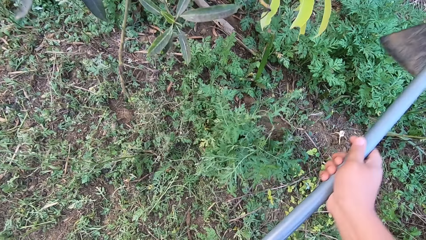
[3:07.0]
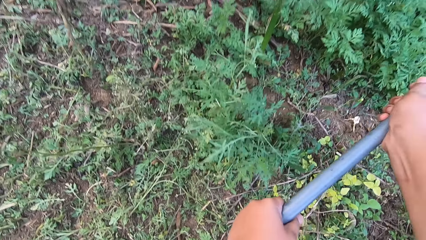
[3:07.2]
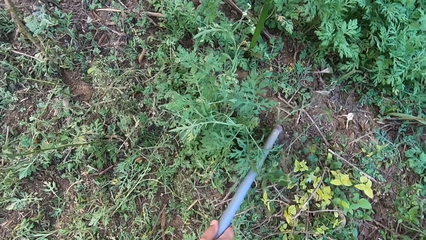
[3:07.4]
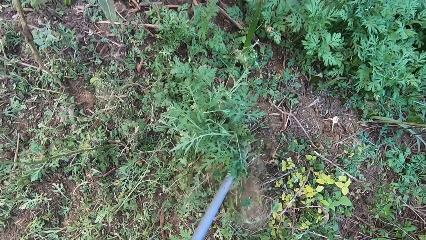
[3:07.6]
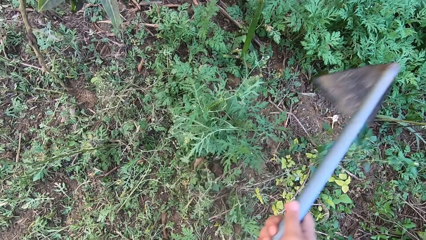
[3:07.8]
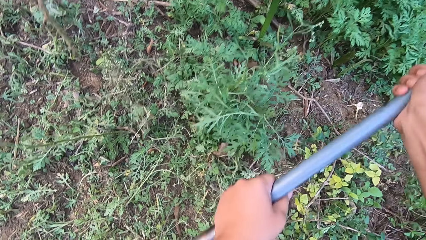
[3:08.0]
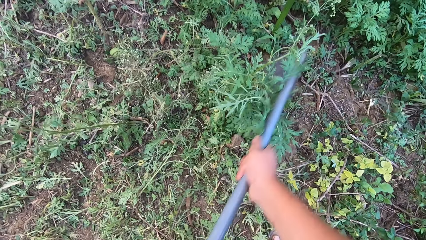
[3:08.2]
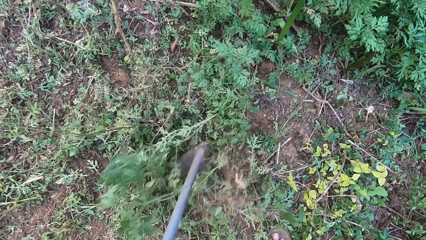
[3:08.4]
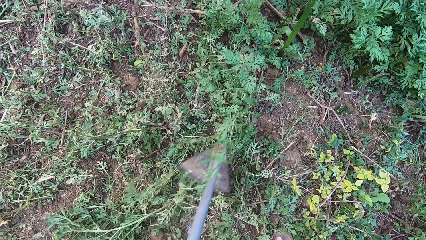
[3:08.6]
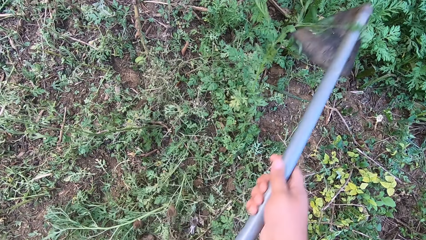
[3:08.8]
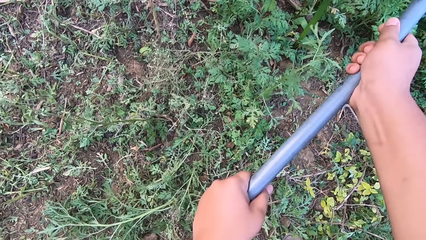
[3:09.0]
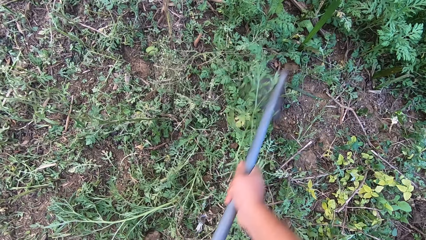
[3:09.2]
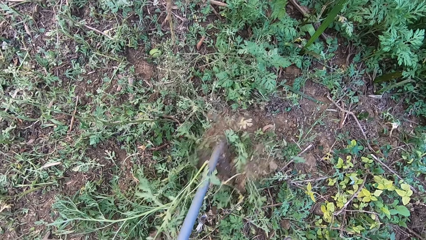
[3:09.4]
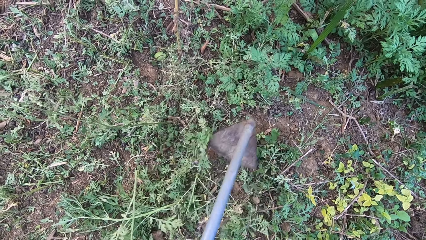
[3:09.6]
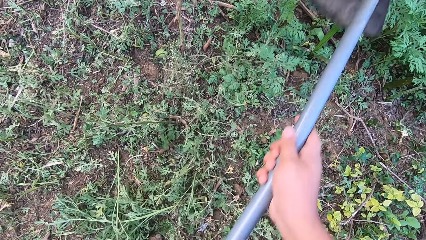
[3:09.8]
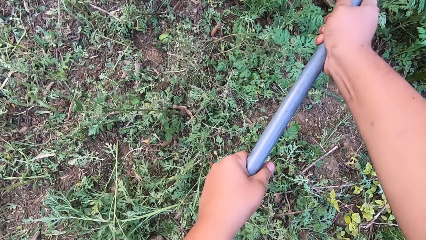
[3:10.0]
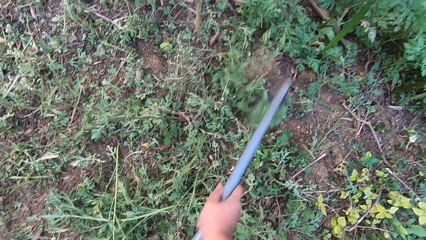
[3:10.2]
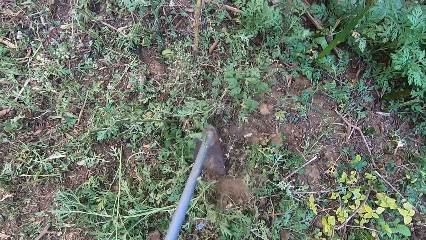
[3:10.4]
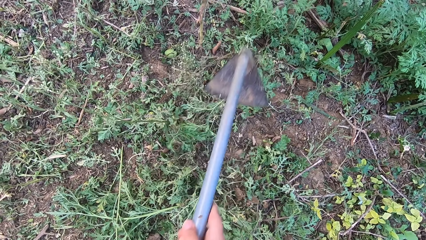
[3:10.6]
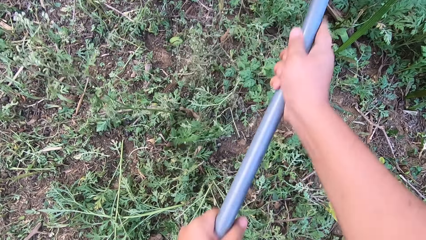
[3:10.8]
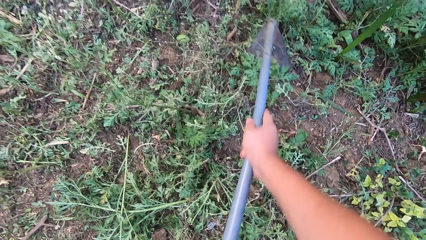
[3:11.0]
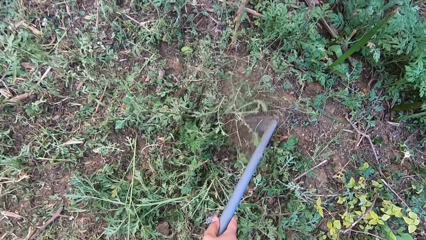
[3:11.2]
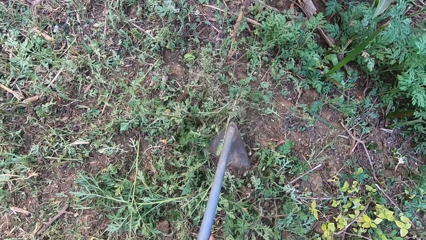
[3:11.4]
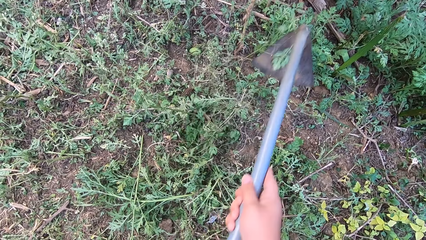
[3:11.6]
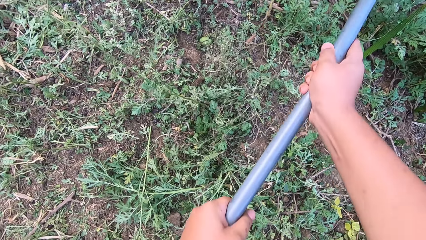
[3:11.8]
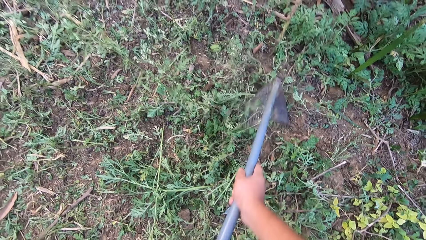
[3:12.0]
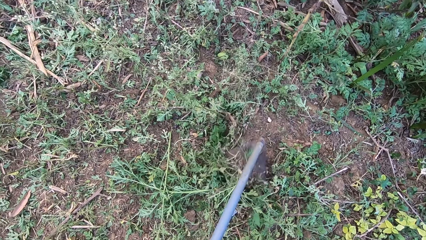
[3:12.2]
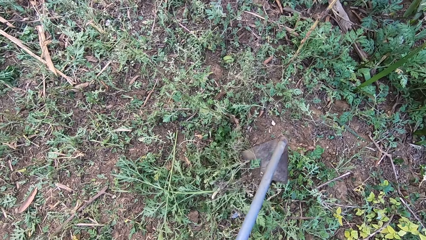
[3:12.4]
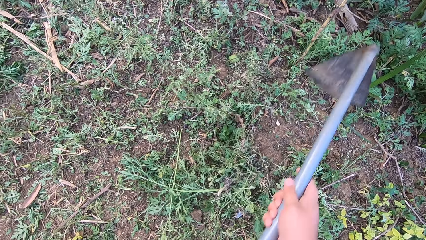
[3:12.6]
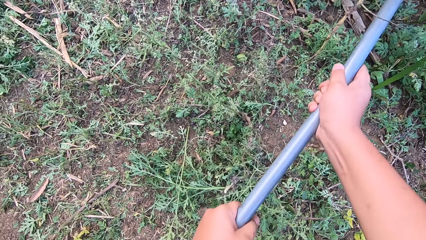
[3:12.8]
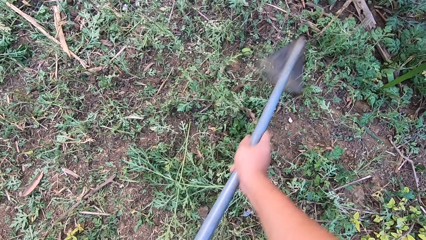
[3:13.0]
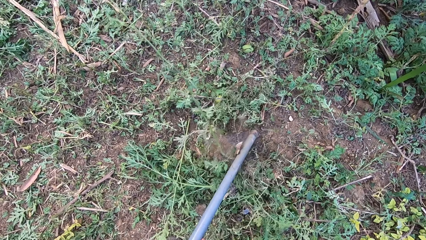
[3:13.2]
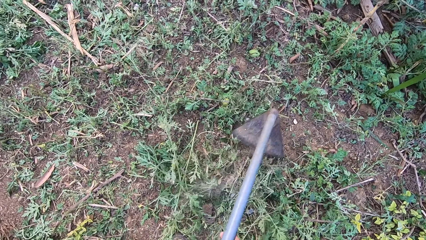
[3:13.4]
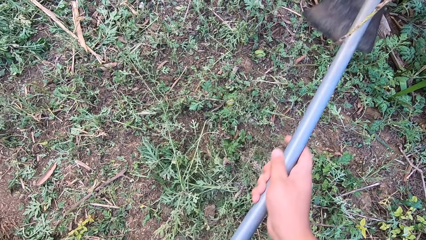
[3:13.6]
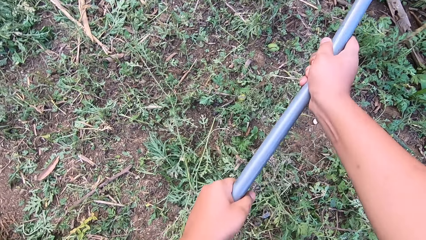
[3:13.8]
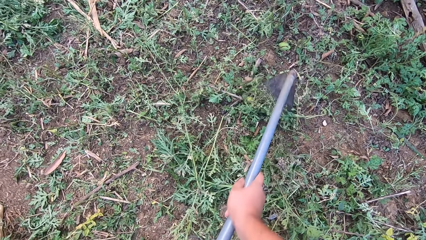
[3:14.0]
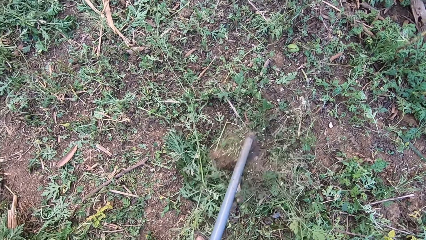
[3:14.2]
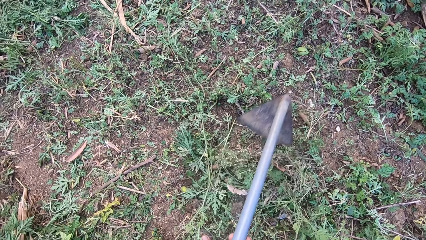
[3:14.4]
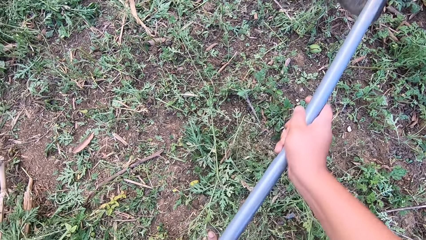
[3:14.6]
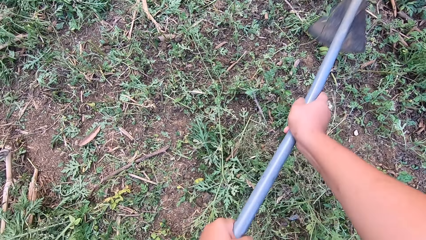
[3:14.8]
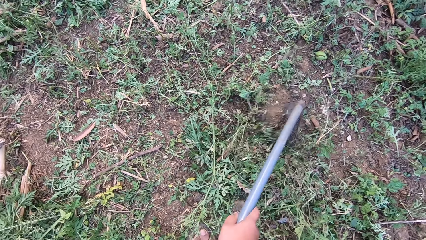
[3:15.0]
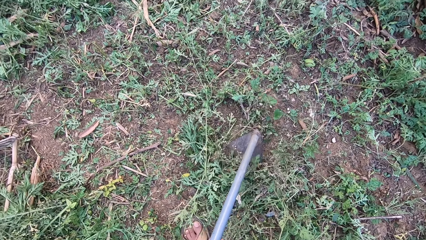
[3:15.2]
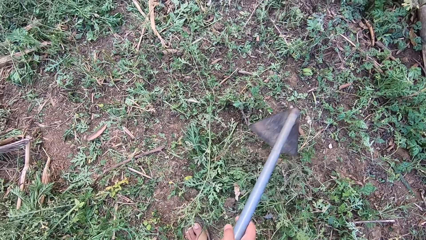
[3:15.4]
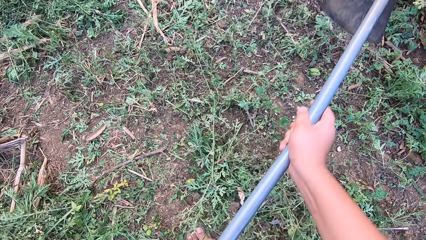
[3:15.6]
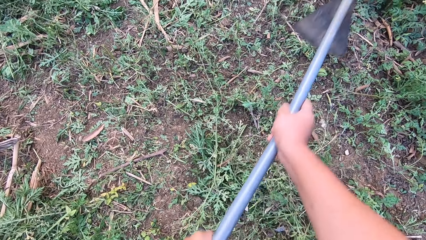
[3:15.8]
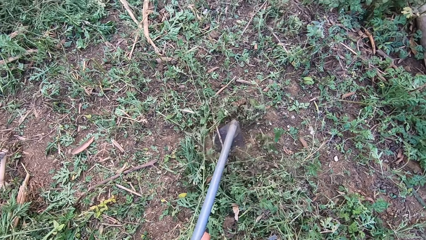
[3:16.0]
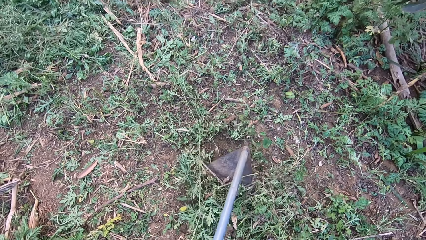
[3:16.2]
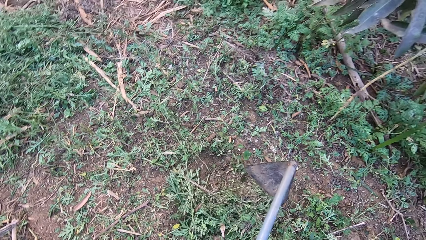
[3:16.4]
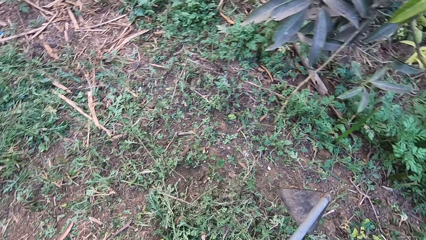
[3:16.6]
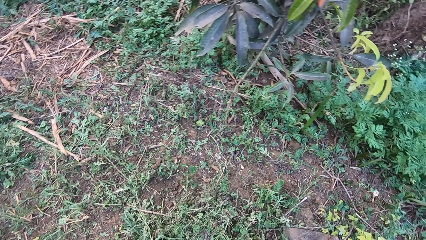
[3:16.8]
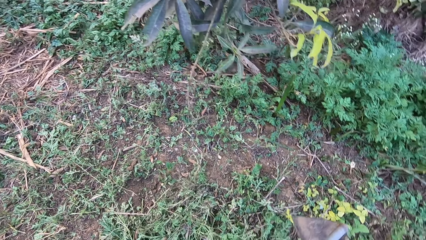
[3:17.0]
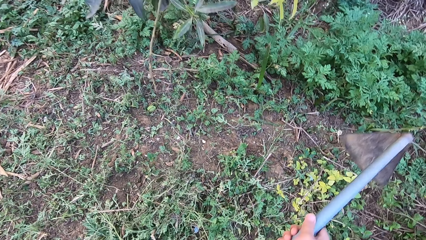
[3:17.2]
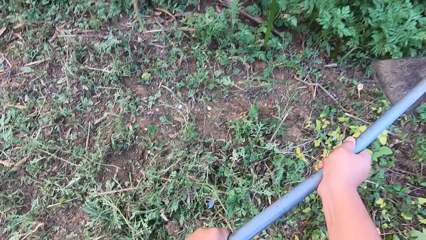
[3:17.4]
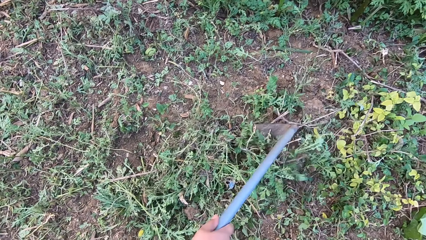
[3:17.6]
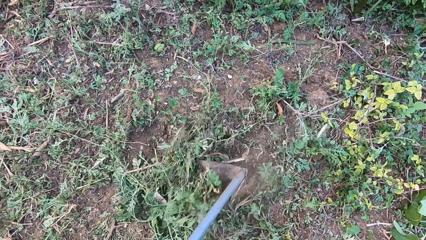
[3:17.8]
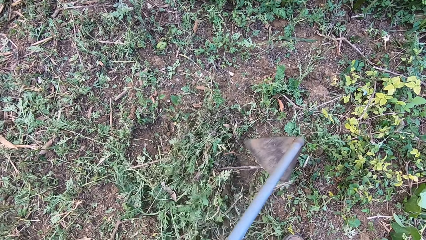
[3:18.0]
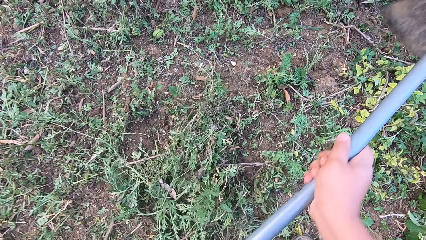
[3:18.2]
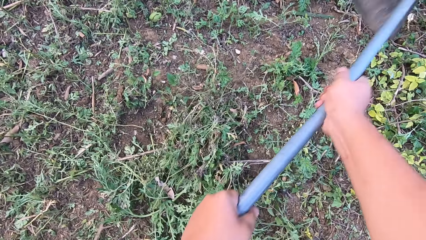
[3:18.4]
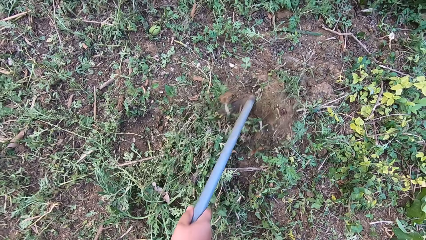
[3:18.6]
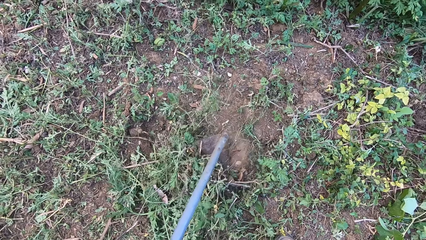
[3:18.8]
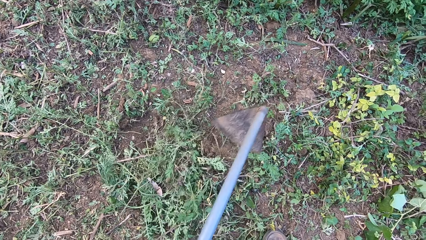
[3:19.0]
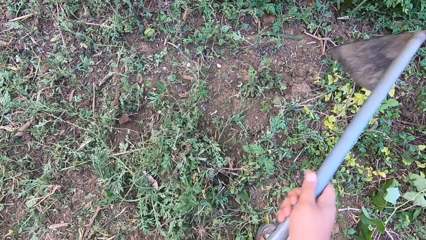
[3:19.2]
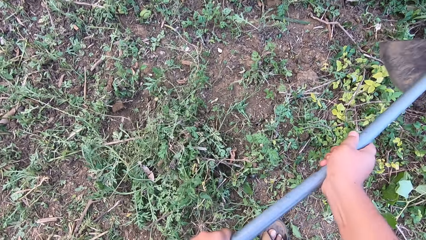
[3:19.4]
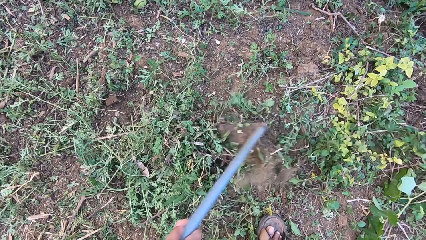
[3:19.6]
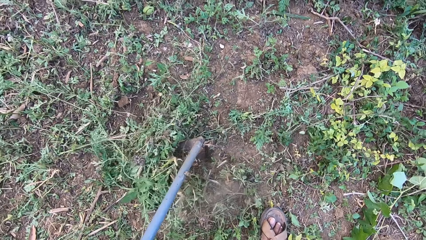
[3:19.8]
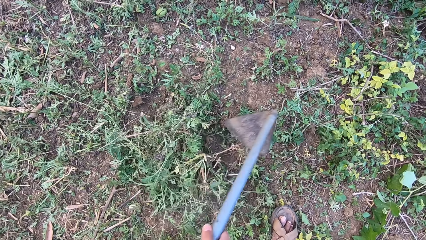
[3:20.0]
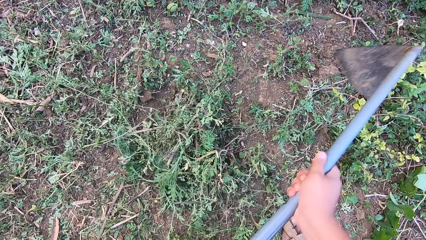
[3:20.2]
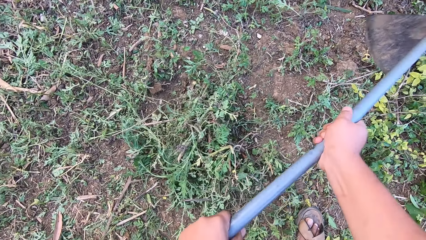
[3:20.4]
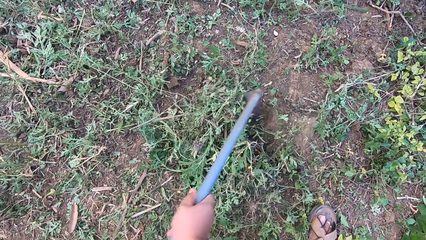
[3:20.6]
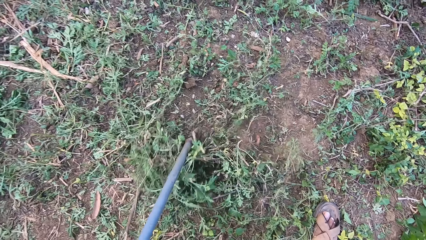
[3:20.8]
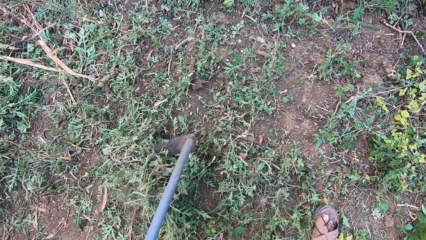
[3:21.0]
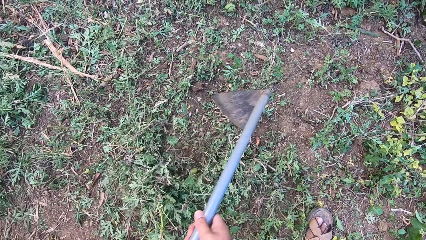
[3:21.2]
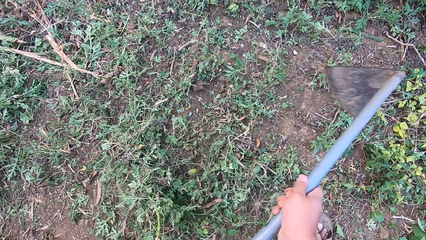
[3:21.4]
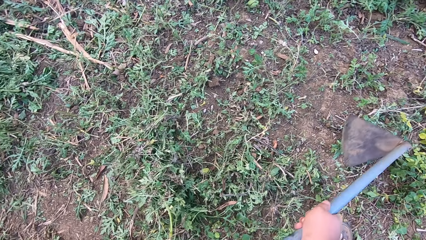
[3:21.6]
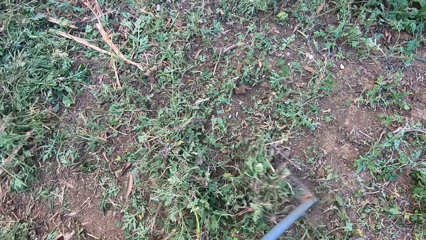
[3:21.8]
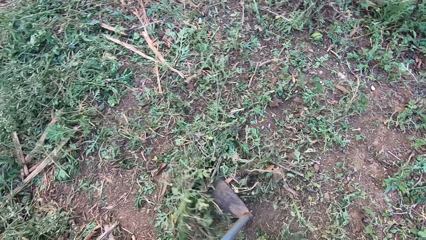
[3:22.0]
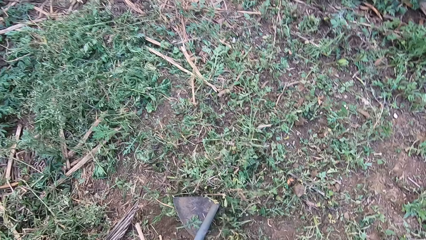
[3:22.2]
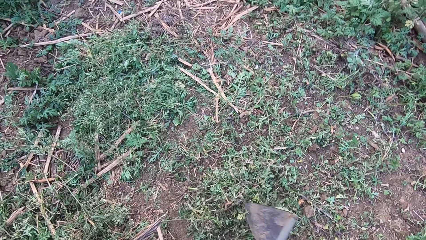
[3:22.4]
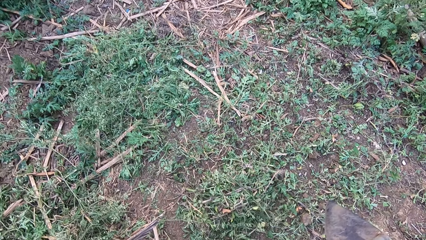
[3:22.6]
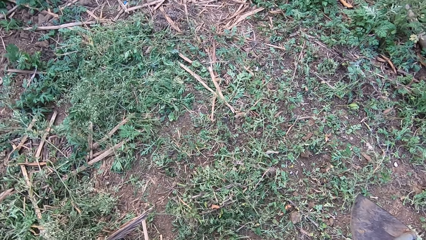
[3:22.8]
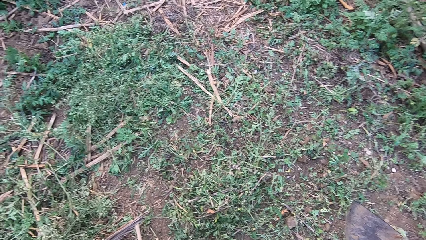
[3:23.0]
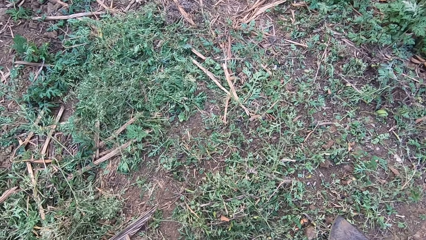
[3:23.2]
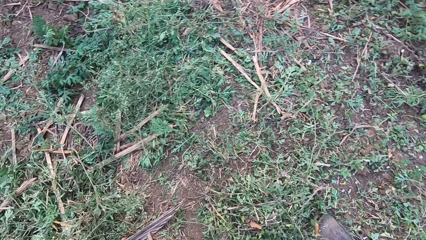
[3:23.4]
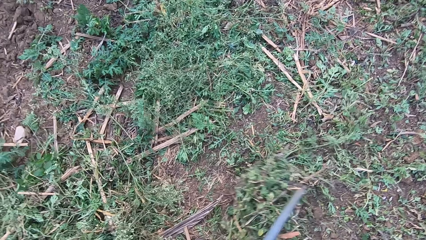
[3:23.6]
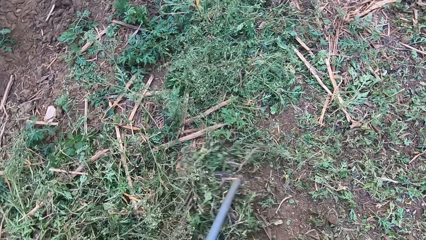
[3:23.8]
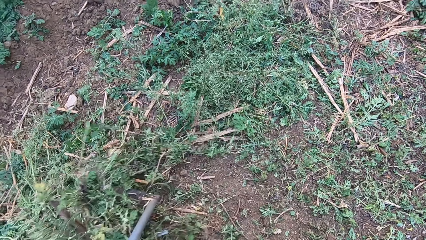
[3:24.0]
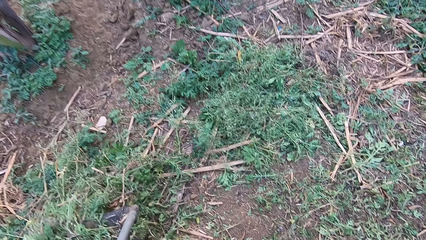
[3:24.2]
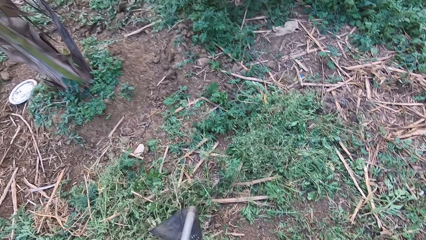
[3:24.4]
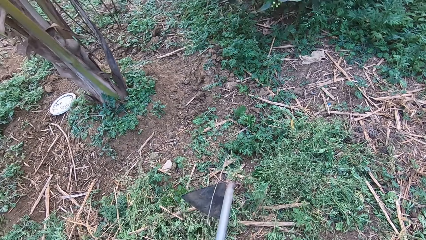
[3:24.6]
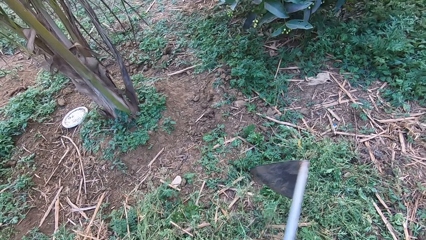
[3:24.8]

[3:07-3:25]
The camera wearer gathers the weed.
